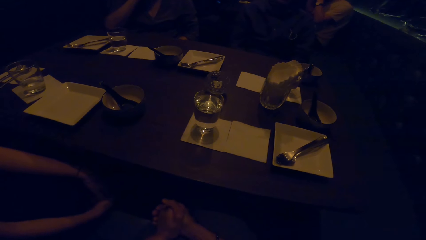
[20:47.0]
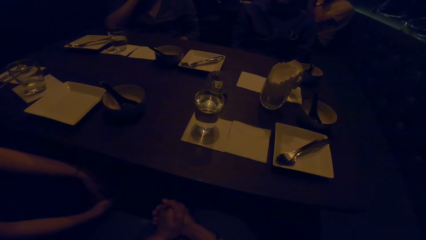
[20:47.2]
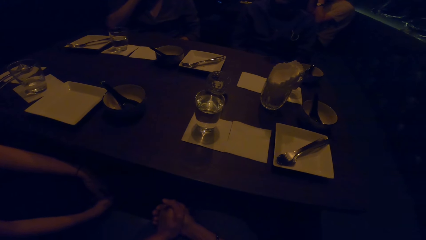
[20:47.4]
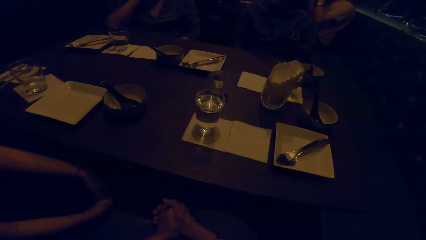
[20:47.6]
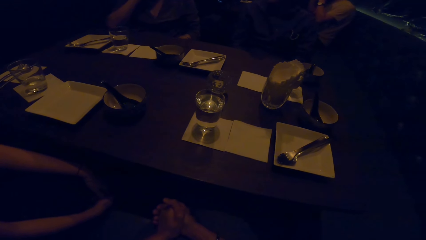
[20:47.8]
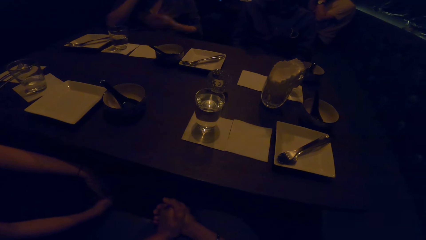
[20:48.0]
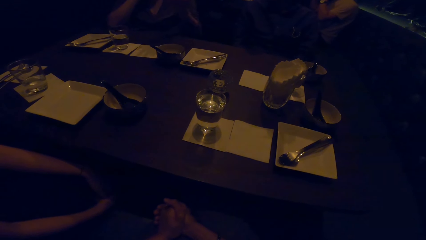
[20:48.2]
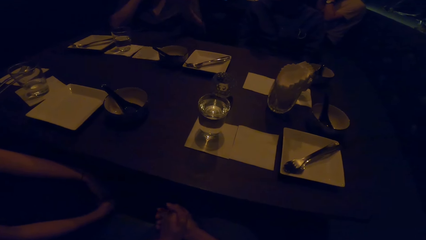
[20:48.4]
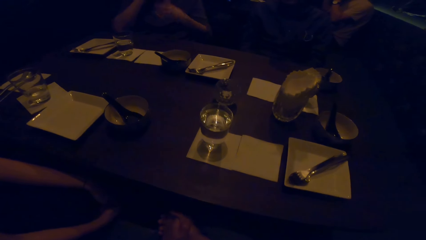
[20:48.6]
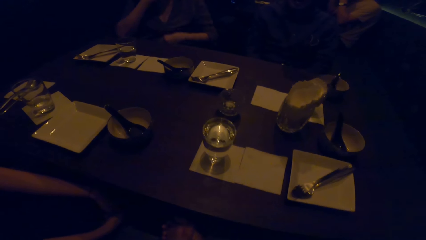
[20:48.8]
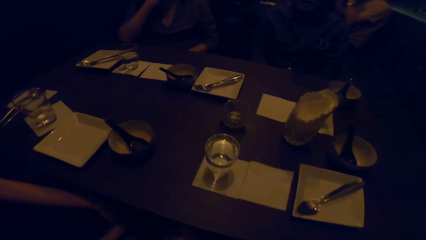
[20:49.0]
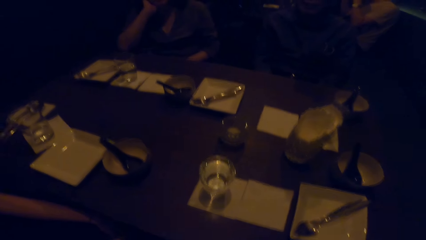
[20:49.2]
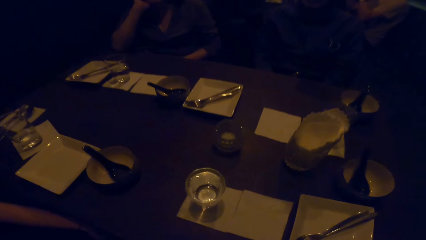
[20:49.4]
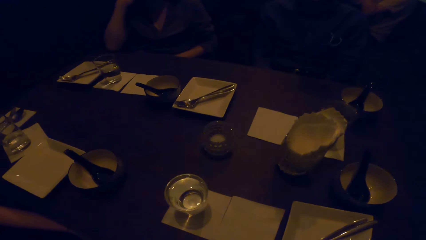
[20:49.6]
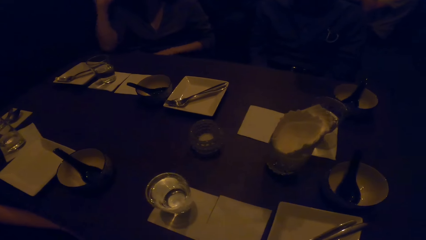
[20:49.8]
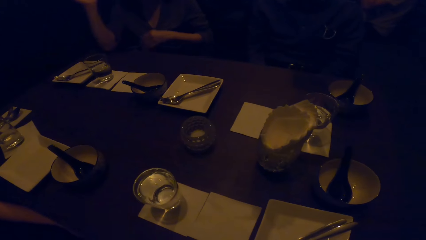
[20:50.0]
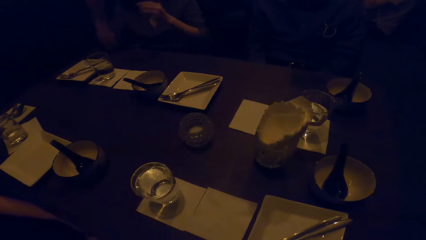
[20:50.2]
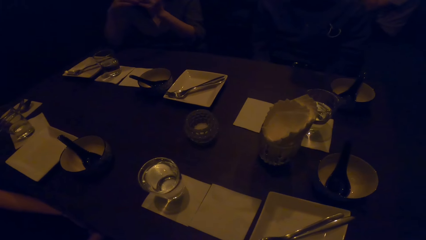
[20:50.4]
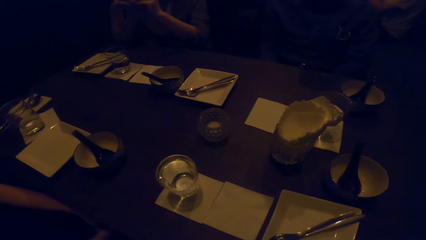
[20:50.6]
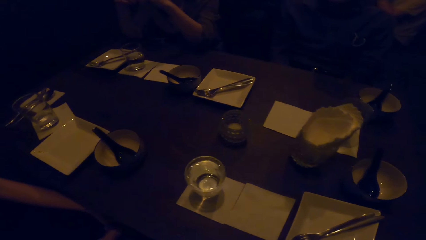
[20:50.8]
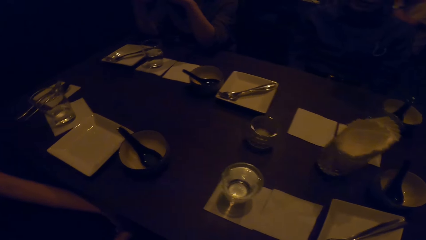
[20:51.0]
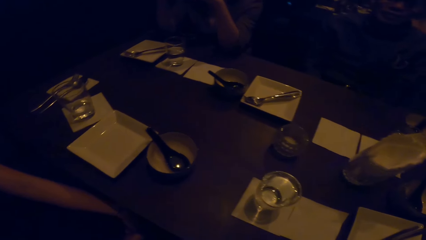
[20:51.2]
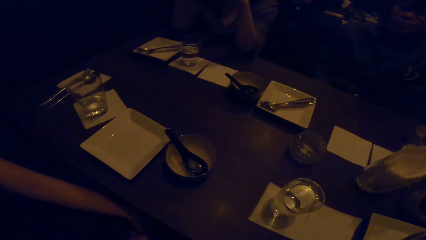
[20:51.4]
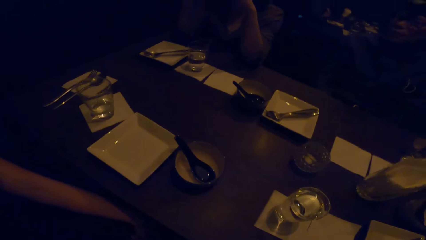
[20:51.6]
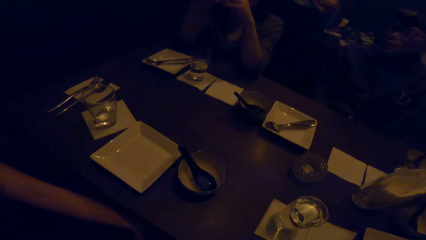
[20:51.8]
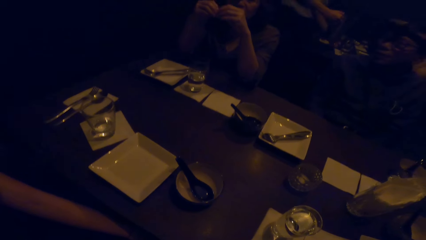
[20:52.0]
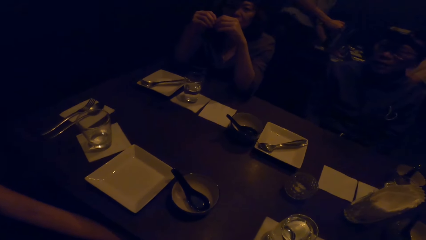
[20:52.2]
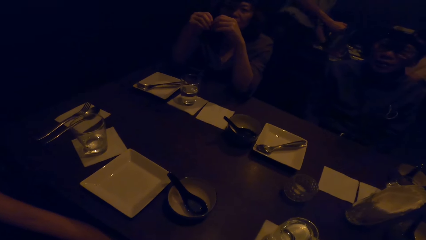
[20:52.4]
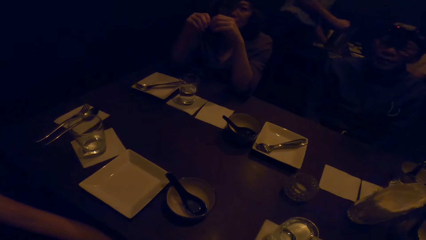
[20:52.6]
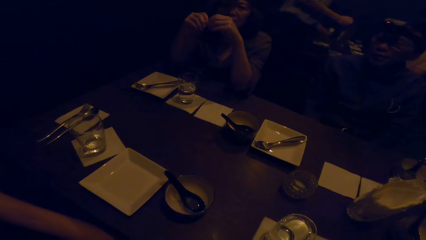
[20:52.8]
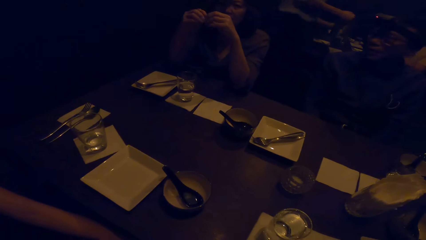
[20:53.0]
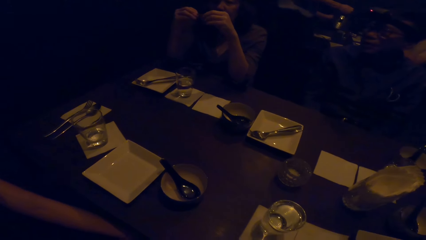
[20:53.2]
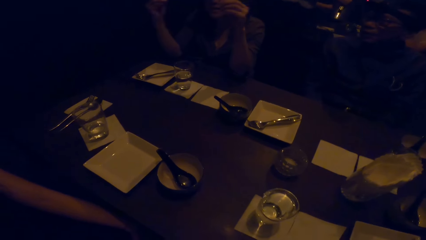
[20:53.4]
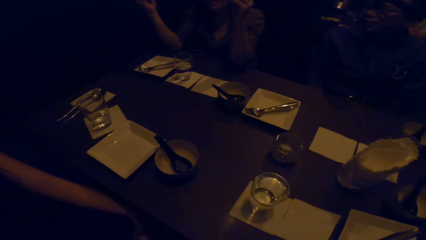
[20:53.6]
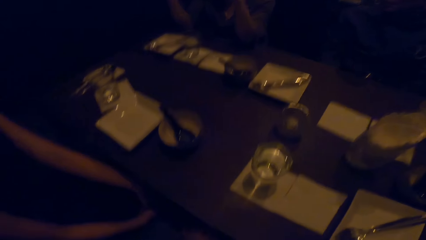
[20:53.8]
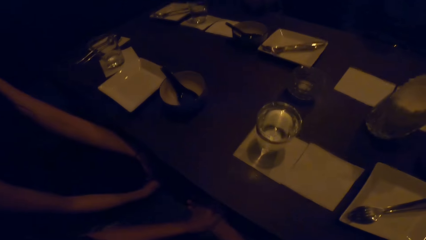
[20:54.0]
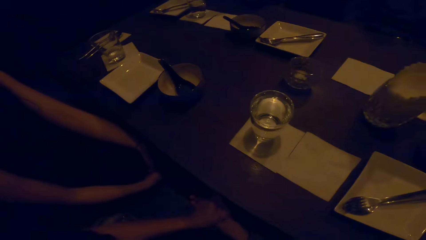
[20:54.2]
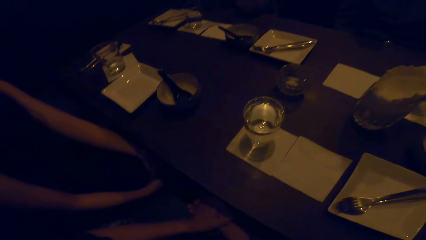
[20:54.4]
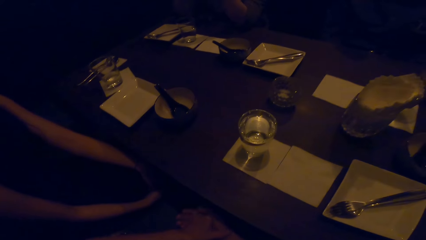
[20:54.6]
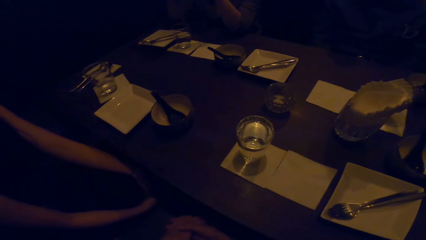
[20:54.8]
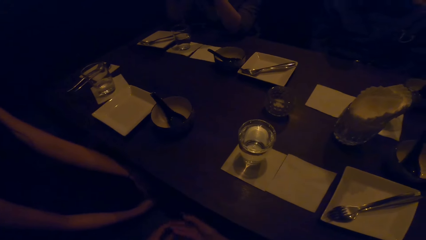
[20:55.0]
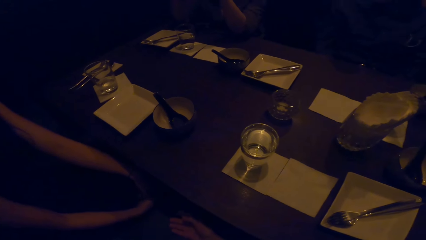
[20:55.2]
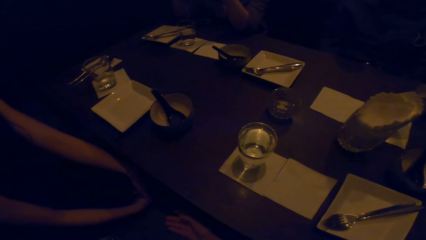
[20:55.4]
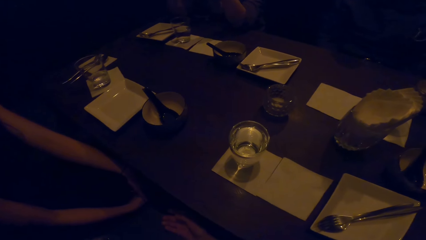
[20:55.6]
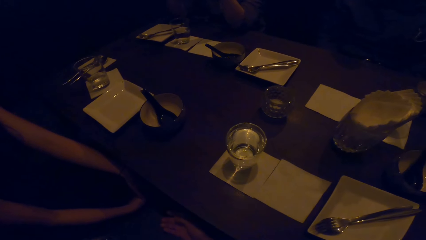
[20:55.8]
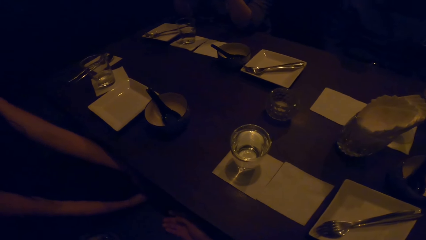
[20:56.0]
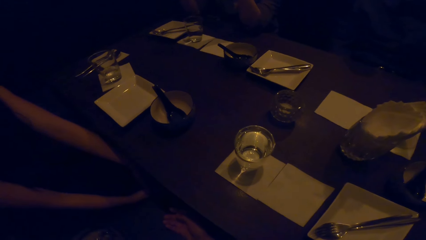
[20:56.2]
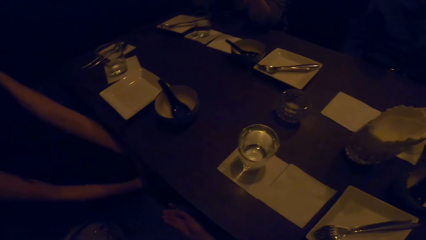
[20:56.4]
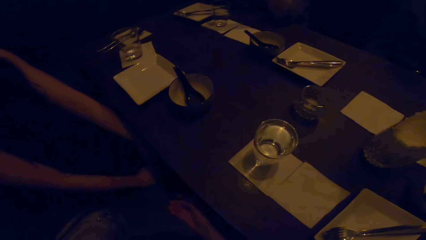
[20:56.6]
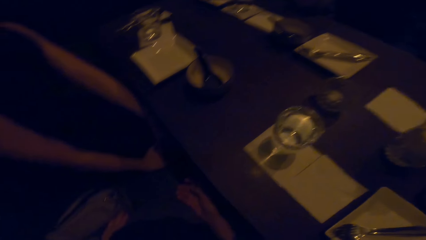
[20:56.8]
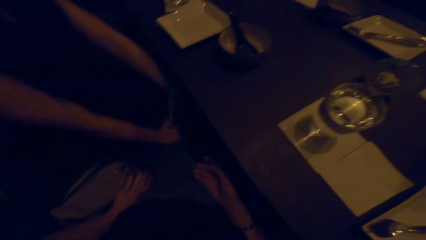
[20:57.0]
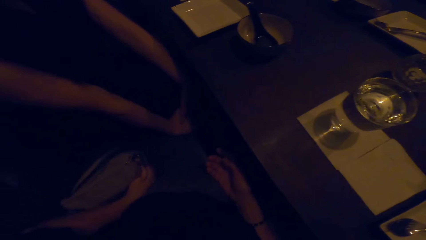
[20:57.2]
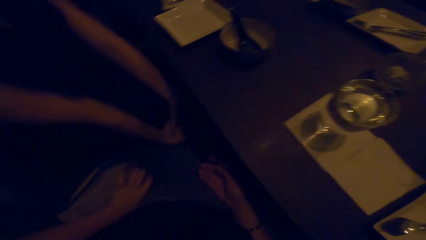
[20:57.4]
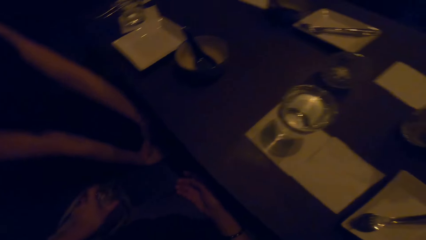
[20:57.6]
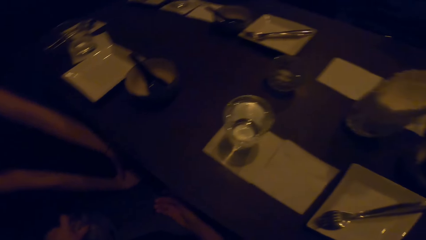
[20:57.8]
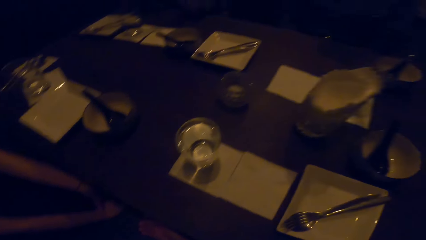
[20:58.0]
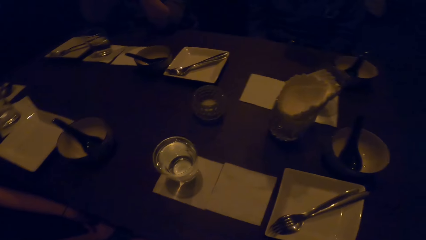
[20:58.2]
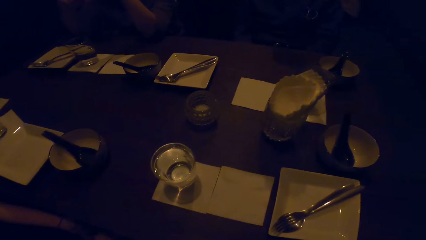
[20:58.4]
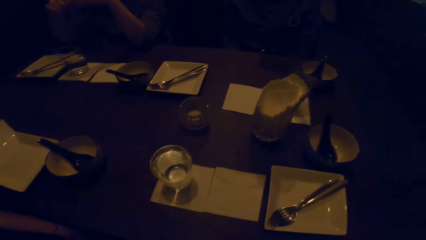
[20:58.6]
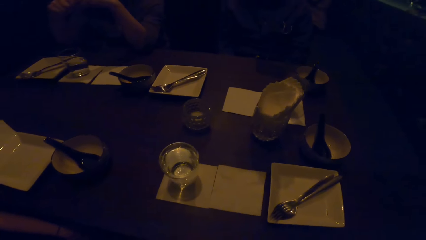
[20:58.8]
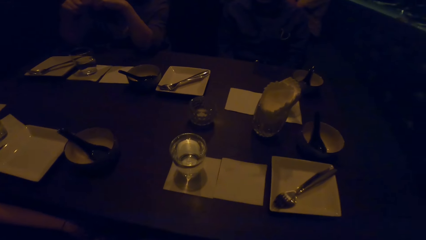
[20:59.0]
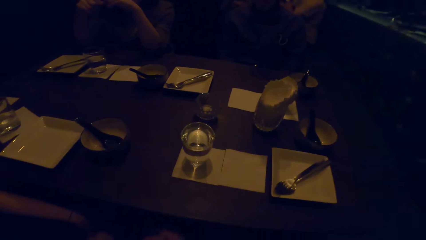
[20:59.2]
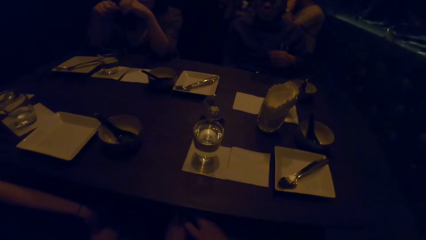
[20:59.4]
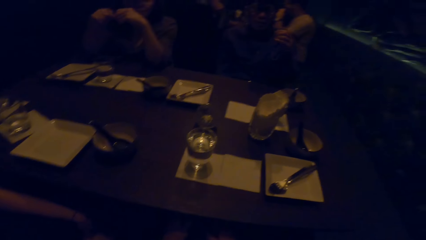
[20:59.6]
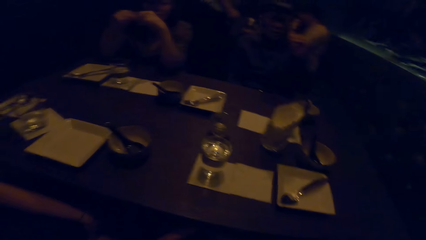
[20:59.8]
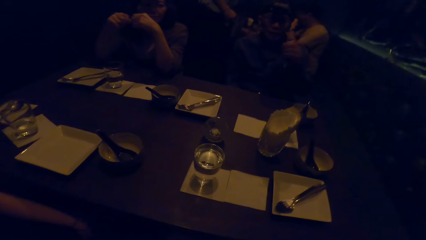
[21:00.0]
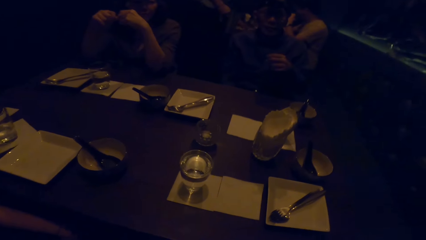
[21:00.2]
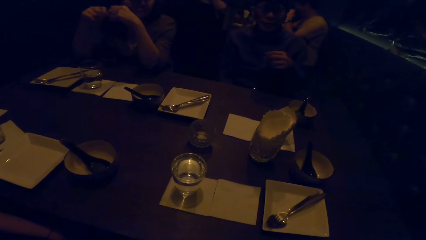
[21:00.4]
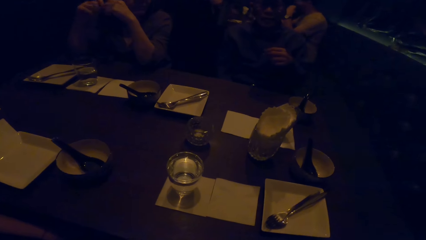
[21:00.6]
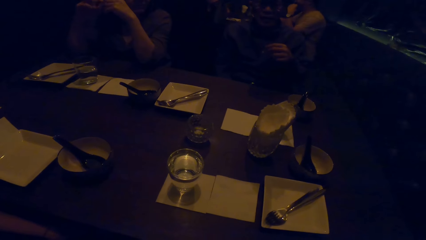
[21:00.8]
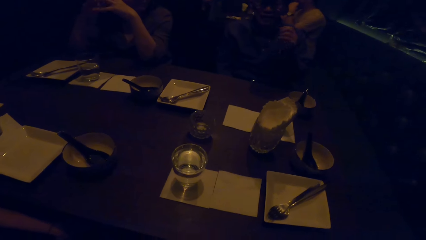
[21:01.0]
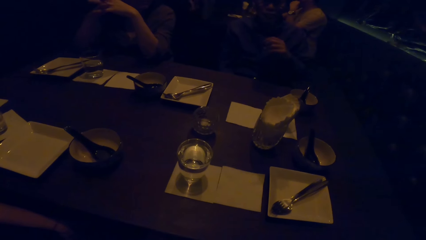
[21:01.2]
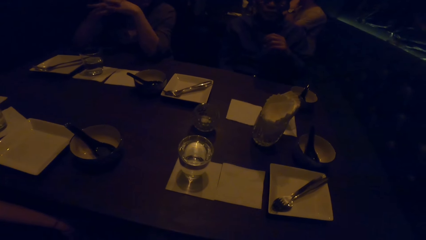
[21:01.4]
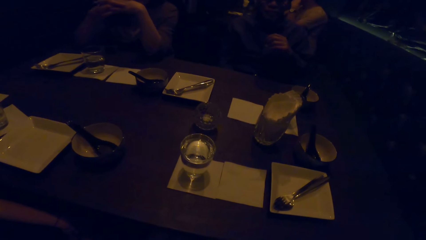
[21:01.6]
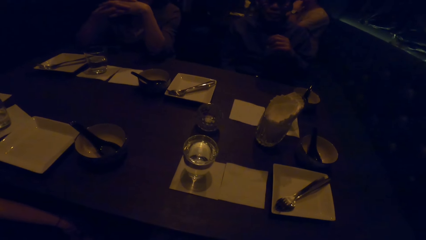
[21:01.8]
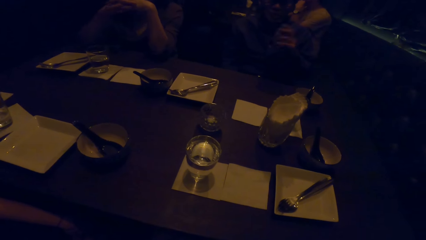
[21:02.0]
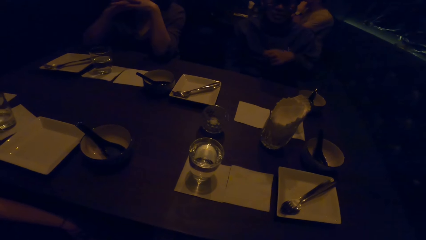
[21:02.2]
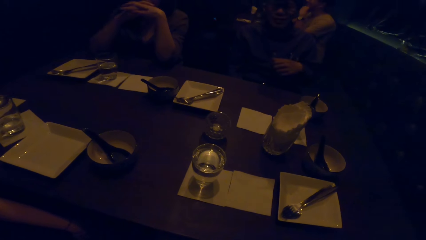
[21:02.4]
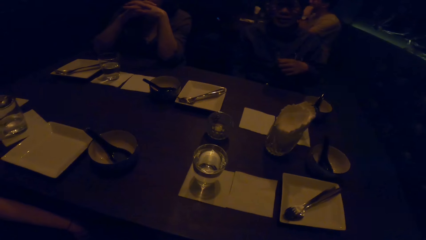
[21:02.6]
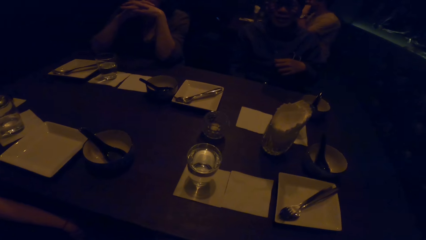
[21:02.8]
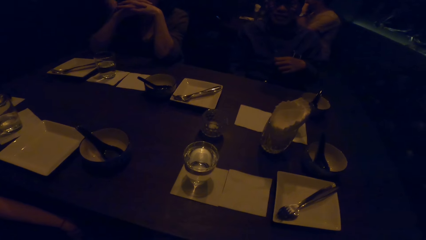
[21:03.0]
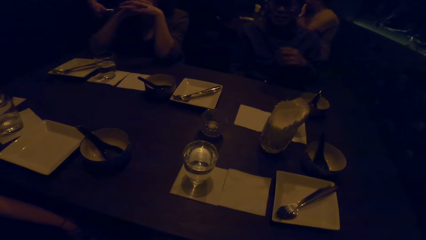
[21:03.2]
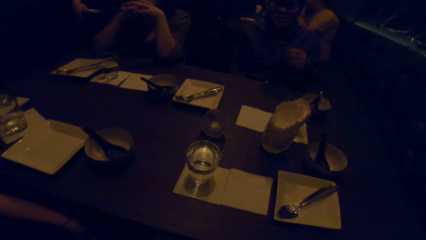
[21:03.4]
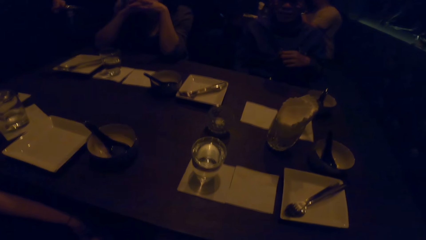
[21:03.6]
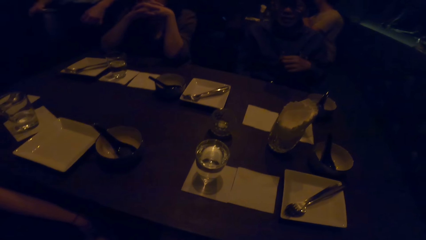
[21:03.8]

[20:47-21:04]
A woman talks to a man. The camera wearer talks to the woman. The woman and the man look at the camera wearer. The woman responds to the camera wearer. The camera wearer talks to the woman. She looks at the hands of another woman. She takes her hands down towards the hands of the other woman. She looks at a table. The man talks to his colleagues. The camera wearer speaks to the man.
